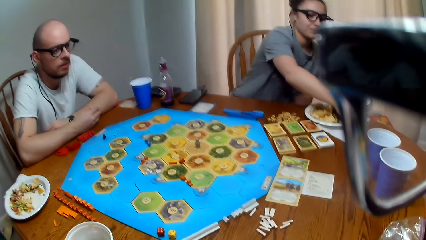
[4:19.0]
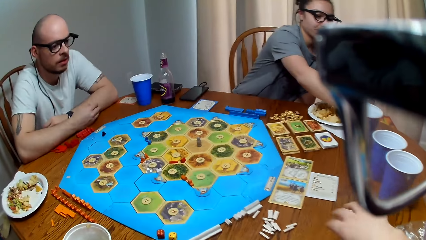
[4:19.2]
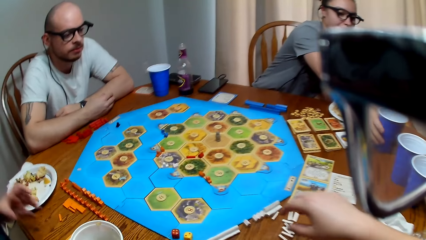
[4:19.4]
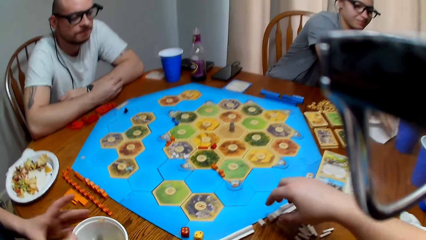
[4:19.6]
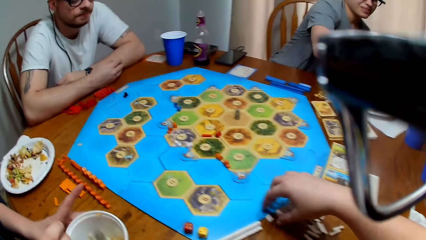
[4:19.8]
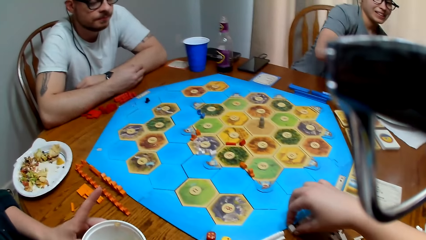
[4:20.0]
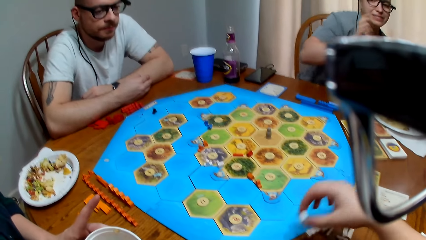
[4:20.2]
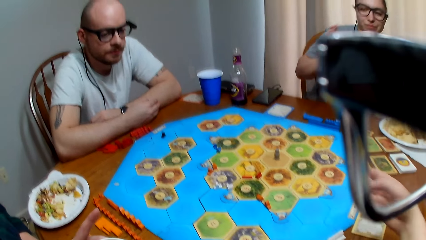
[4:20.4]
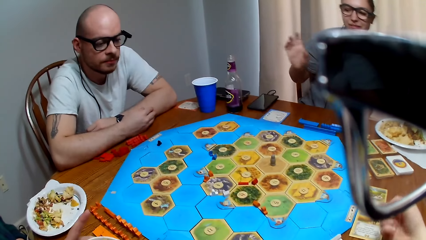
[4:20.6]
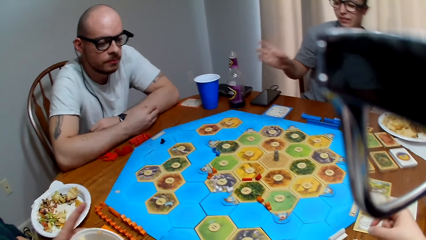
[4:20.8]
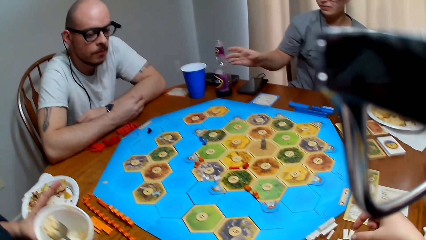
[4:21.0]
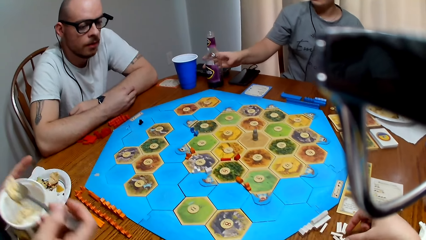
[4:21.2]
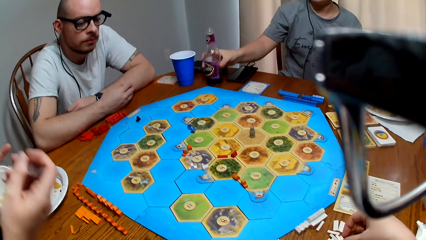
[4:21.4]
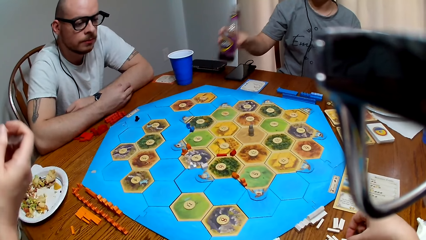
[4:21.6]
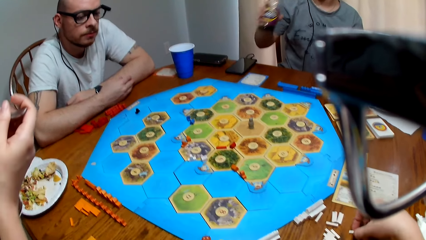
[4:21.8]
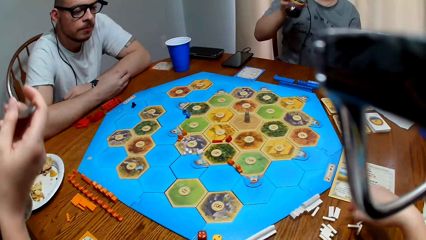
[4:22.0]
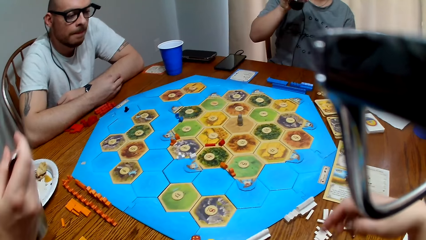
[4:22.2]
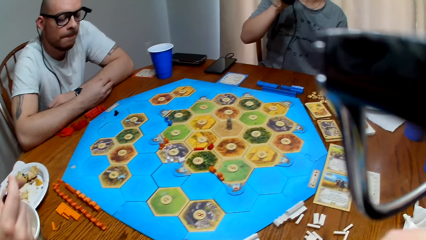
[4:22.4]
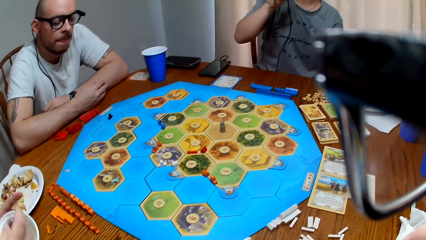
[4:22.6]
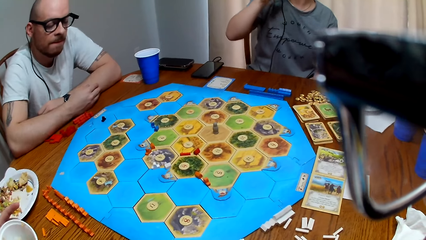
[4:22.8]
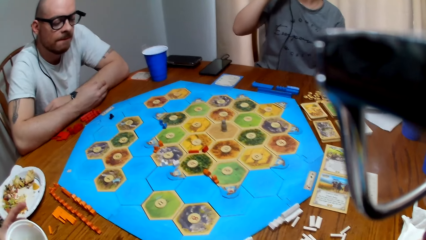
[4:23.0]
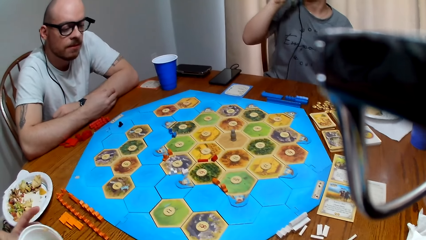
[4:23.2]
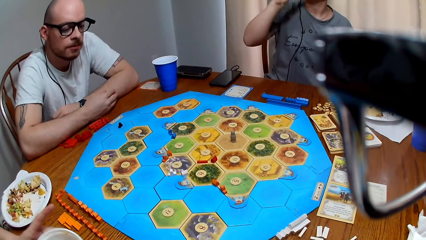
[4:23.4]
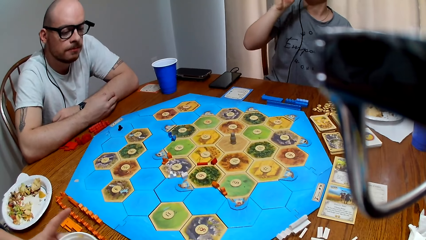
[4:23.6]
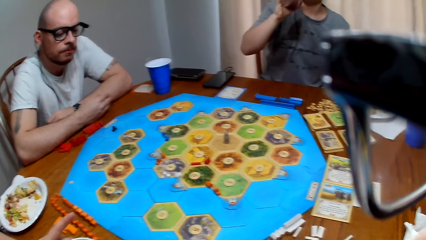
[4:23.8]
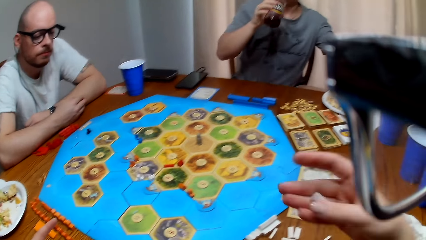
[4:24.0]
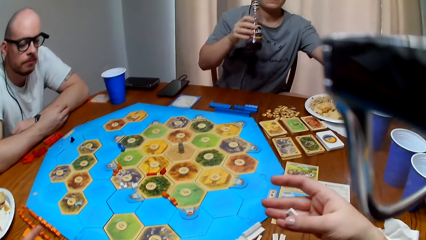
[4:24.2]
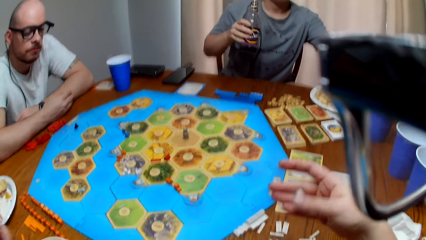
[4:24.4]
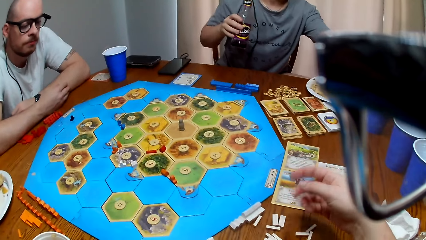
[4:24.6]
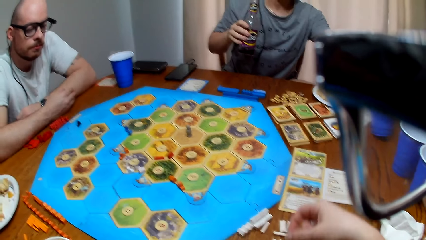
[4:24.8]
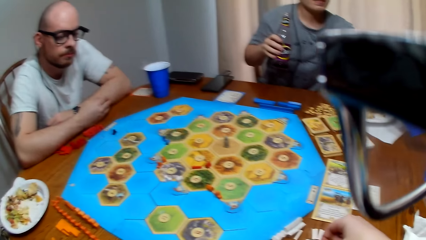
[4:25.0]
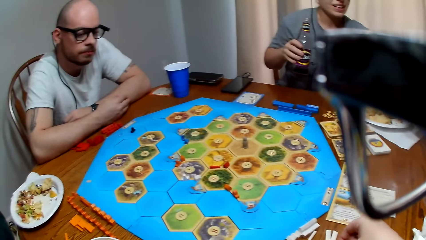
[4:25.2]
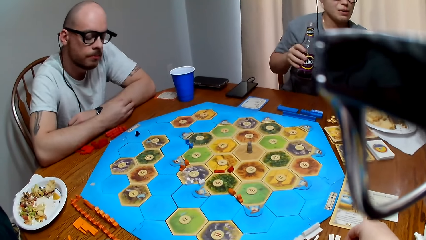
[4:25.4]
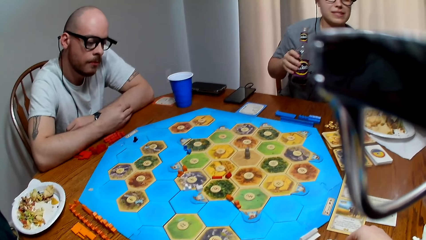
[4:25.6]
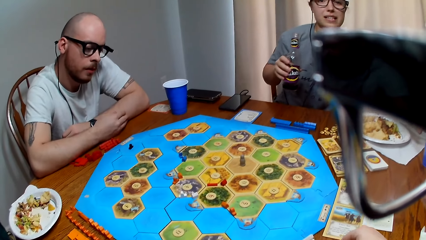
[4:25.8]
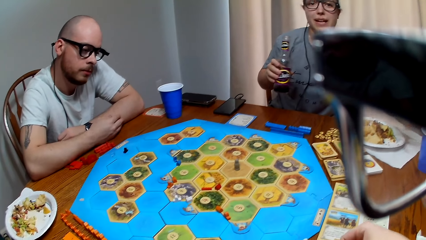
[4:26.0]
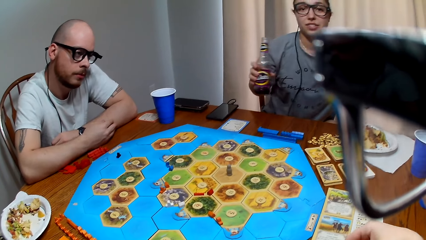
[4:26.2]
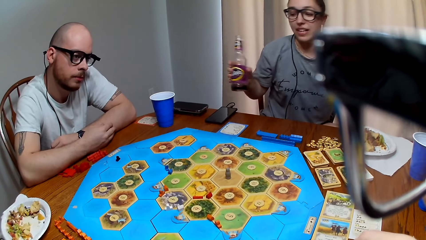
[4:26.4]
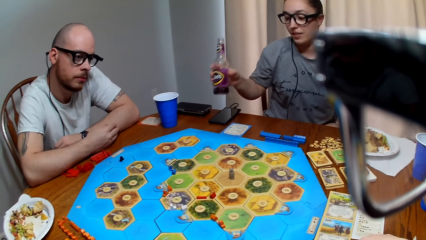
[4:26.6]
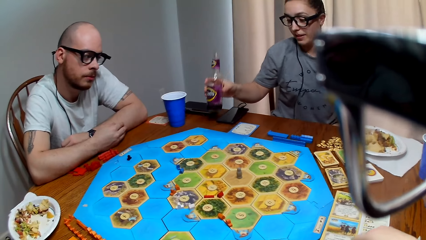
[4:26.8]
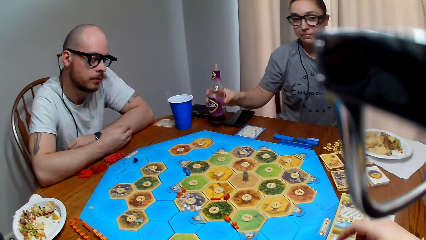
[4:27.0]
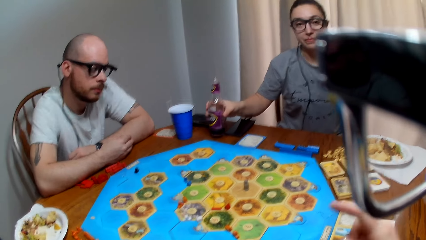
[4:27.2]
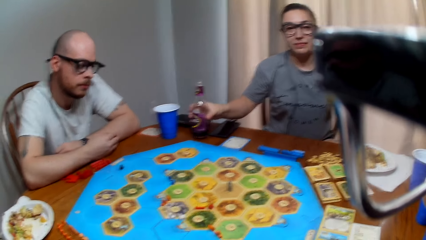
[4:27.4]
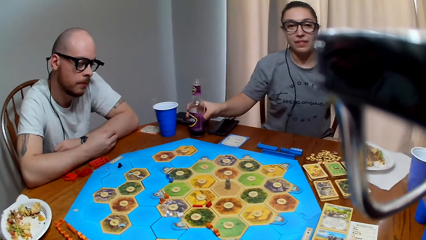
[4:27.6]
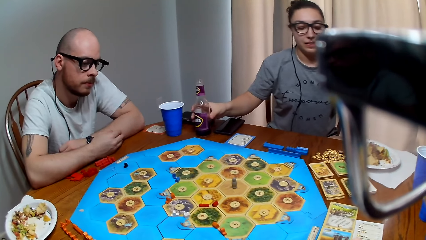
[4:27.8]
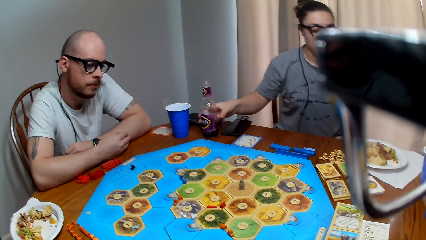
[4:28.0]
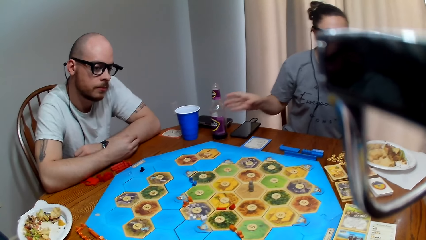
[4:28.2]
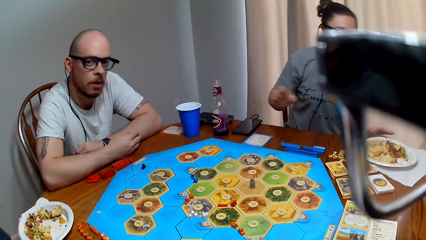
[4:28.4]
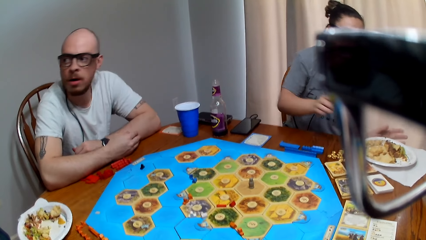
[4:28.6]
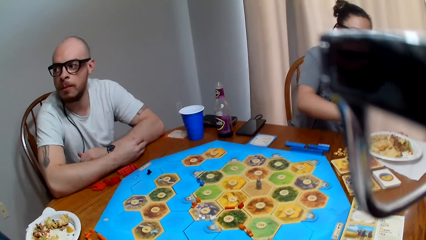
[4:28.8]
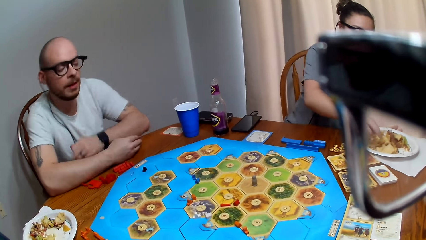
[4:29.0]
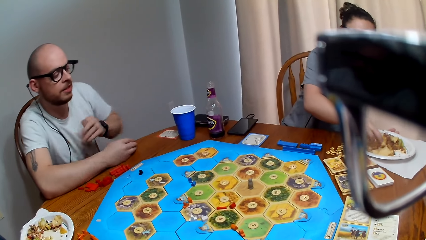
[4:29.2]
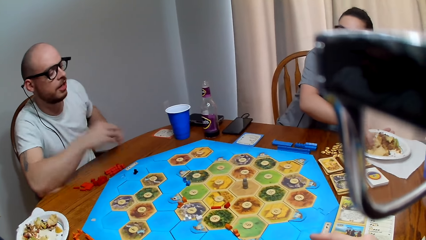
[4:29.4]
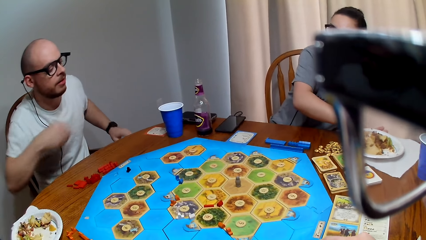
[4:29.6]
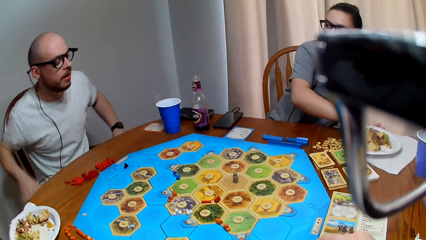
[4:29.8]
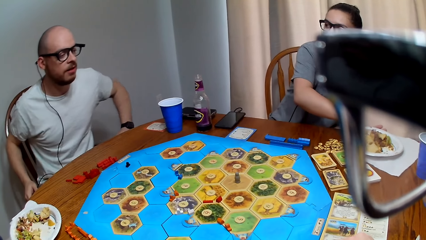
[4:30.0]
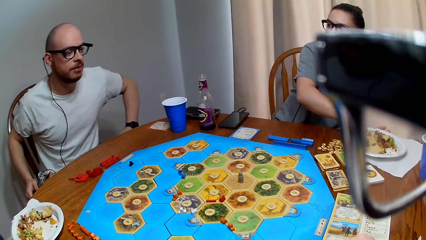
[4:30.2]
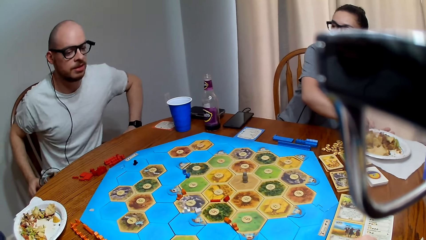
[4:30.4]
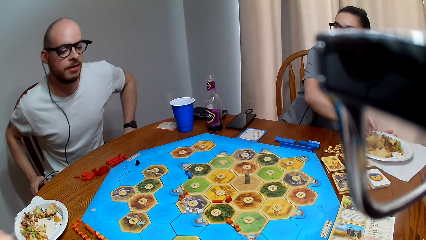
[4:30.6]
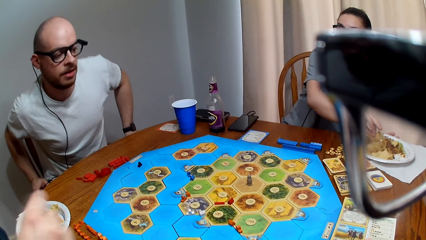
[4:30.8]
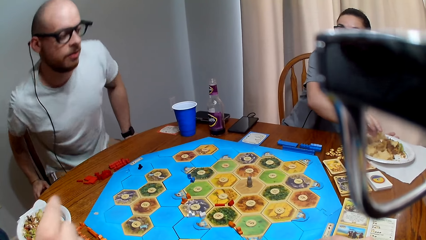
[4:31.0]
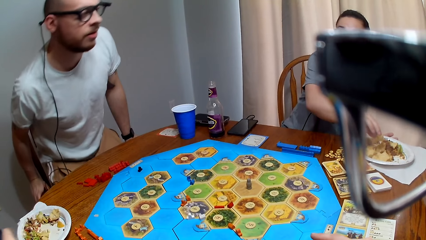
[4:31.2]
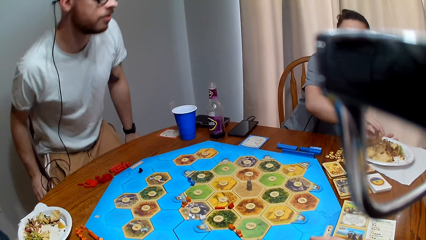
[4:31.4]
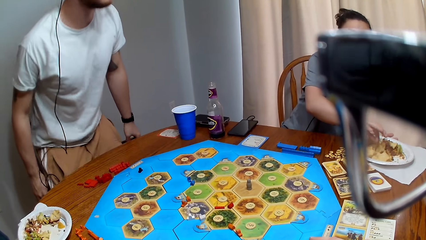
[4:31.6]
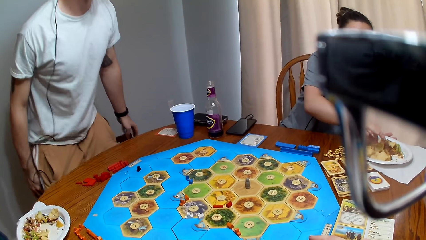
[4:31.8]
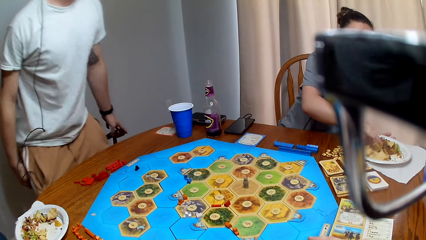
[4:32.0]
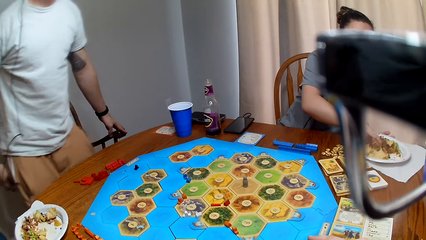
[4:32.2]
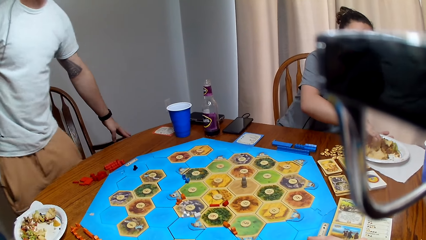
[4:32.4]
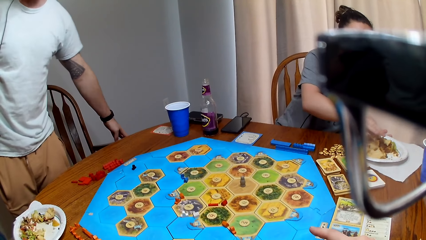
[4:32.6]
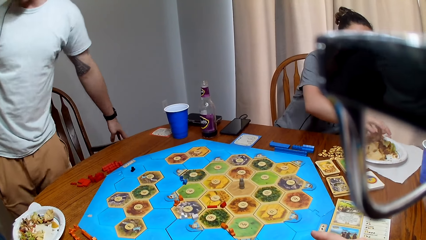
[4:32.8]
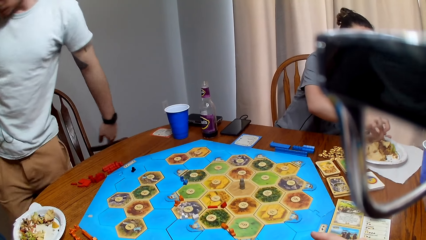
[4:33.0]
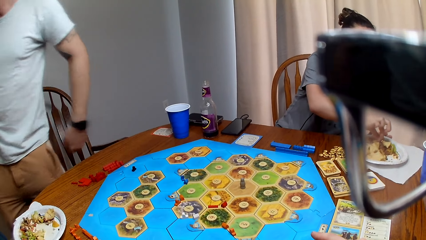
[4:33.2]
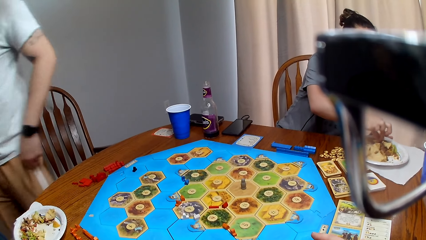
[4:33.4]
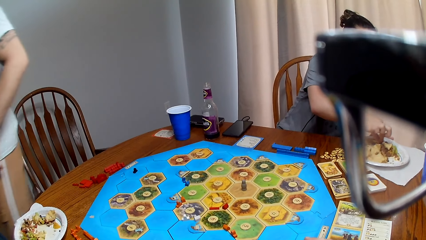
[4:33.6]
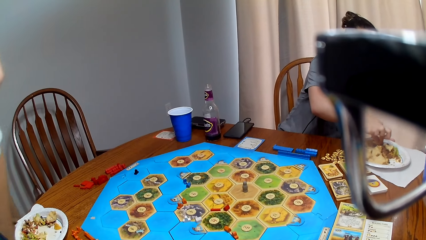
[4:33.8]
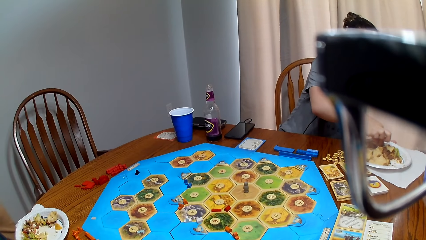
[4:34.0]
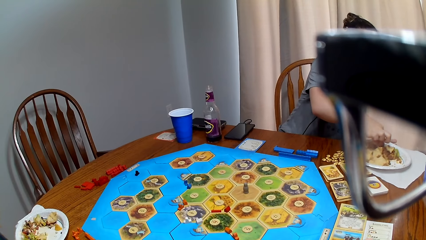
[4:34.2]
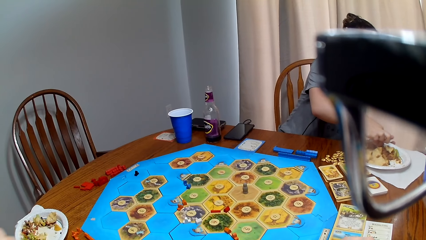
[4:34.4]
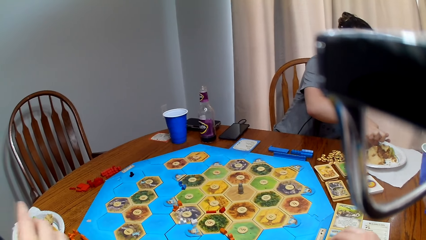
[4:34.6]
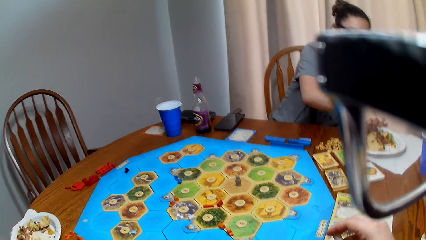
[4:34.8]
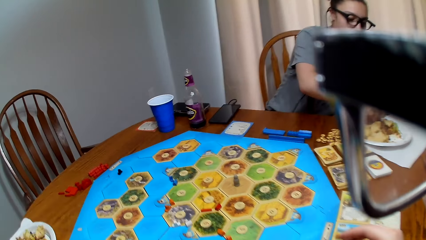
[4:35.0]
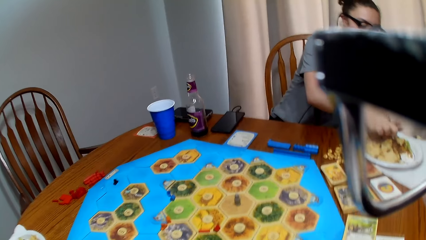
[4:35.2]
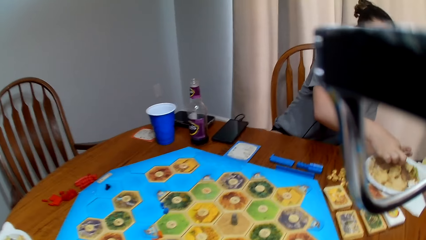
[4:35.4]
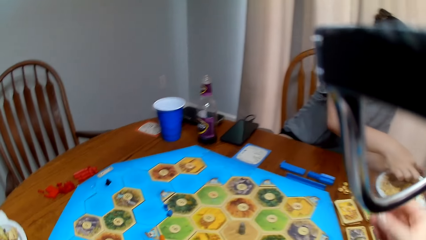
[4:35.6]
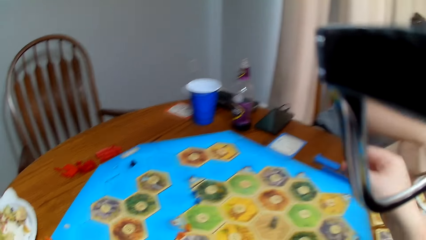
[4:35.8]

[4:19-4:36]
A woman puts the cup aside on the table. The camera wearer speaks. They pick up a peg on the table. They speak to another woman. The first woman grips the bottle of juice. The other woman eats food. The camera wearer holds the peg. The first woman drinks her beverage, talks to the camera wearer and lays the bottle on the table. The camera wearer responds to the first woman. A man speaks to the first woman. The first woman picks up food on the plate with her hand and responds to the man. The man stands up from his chair. The camera wearer speaks.
